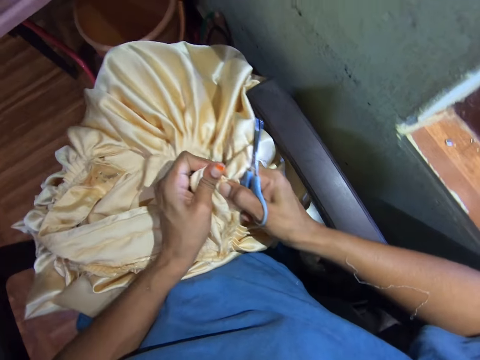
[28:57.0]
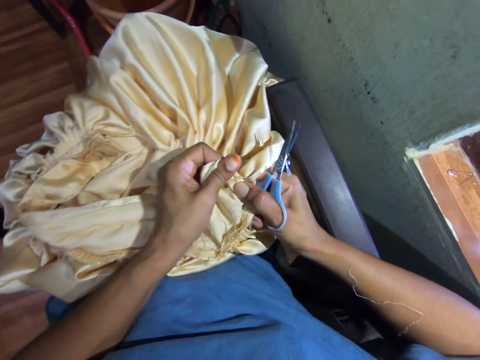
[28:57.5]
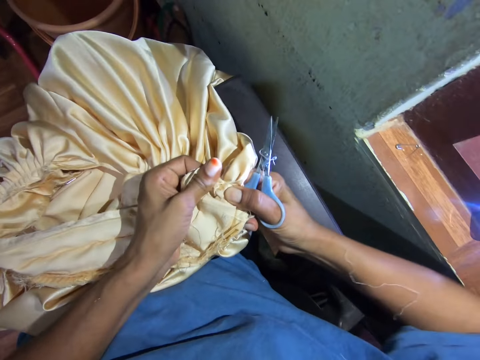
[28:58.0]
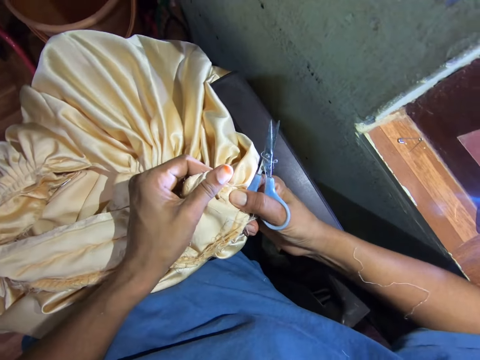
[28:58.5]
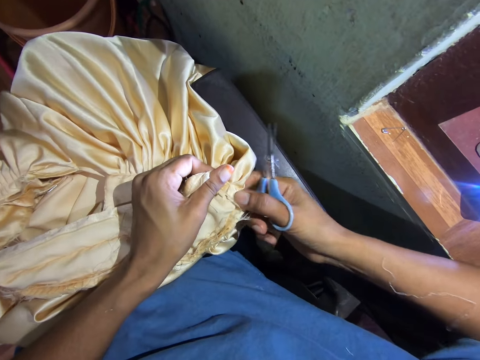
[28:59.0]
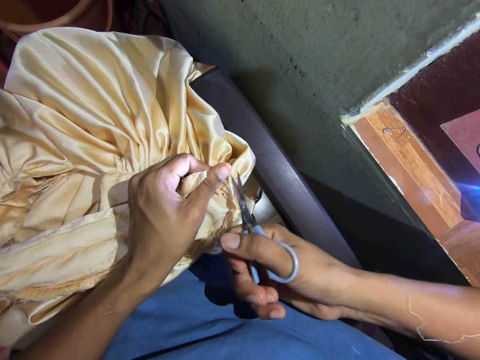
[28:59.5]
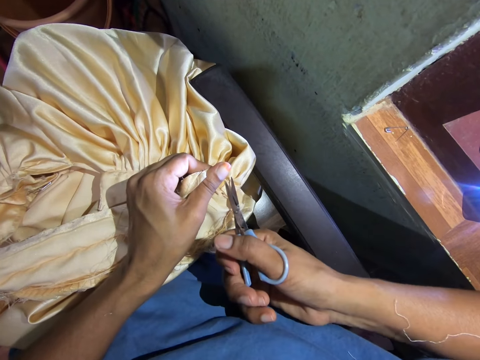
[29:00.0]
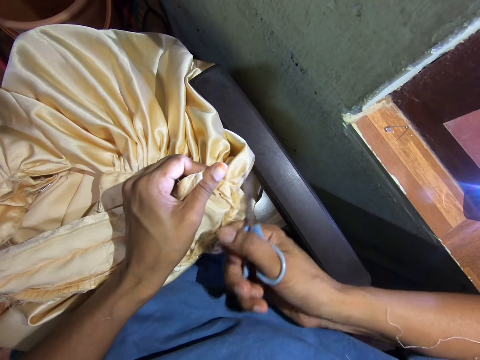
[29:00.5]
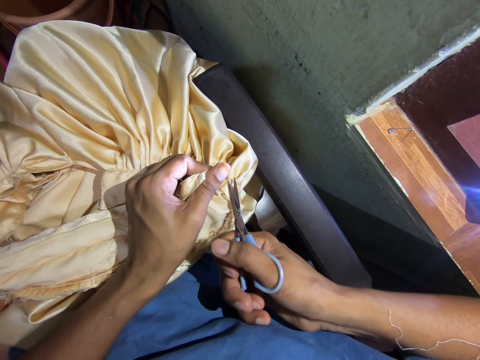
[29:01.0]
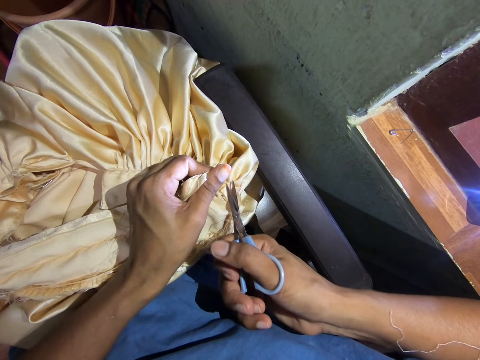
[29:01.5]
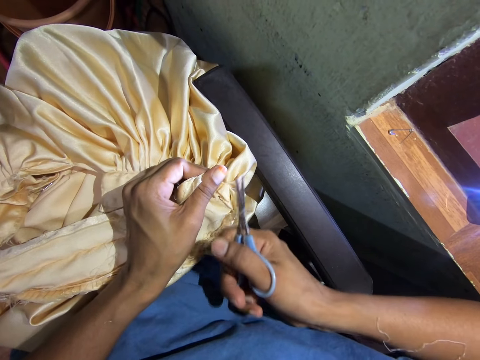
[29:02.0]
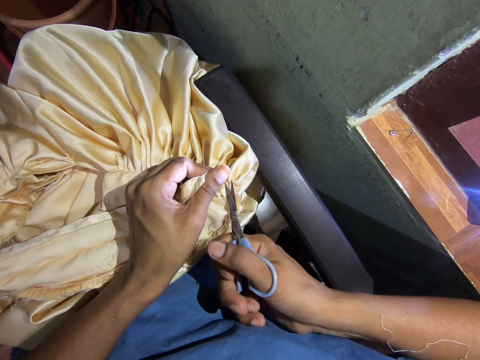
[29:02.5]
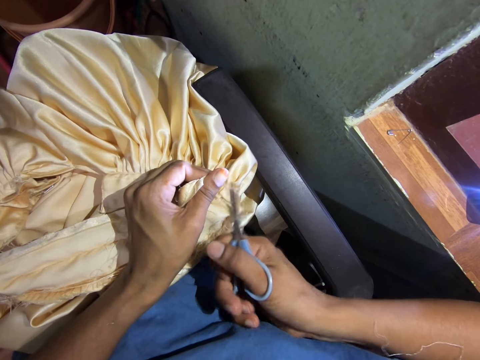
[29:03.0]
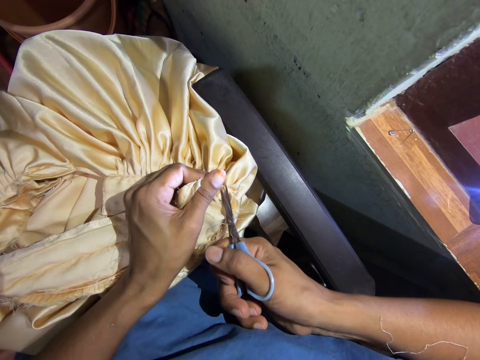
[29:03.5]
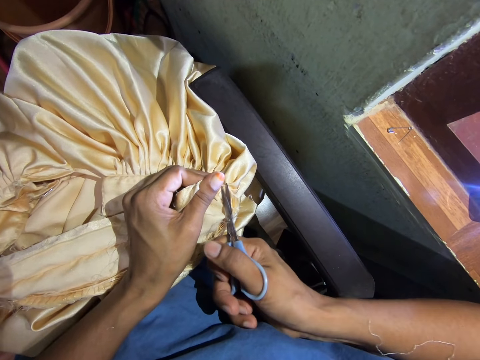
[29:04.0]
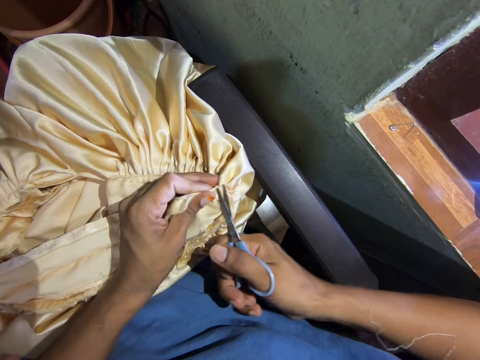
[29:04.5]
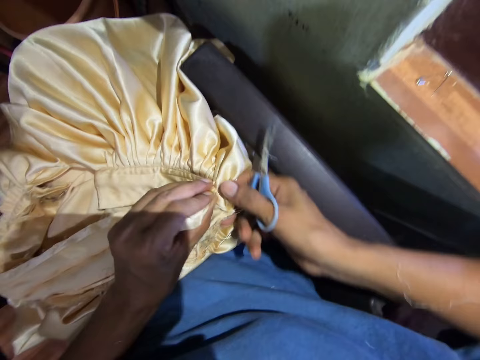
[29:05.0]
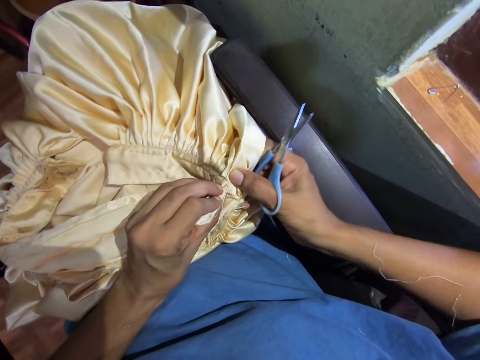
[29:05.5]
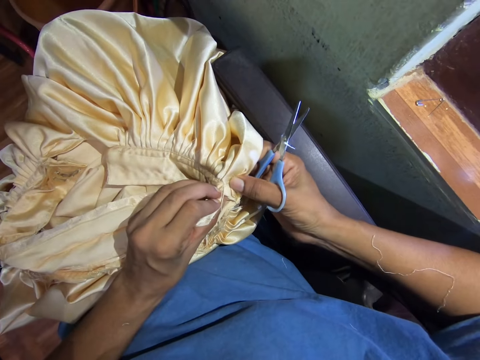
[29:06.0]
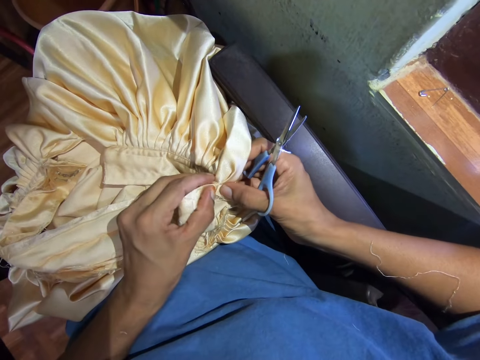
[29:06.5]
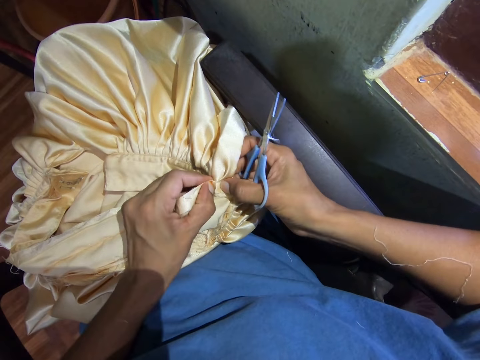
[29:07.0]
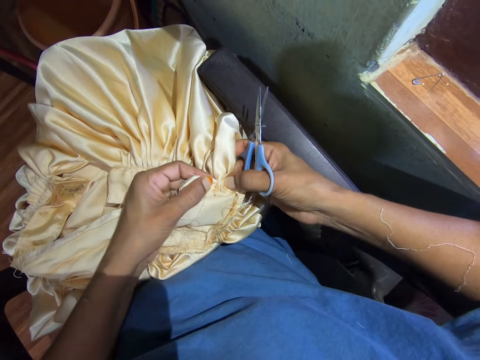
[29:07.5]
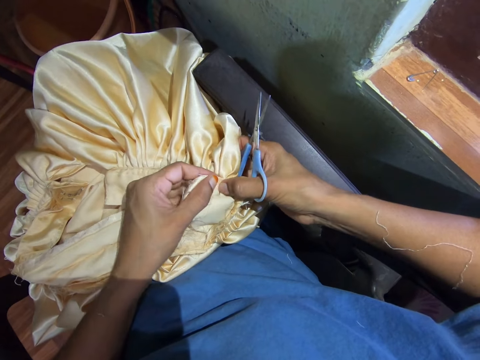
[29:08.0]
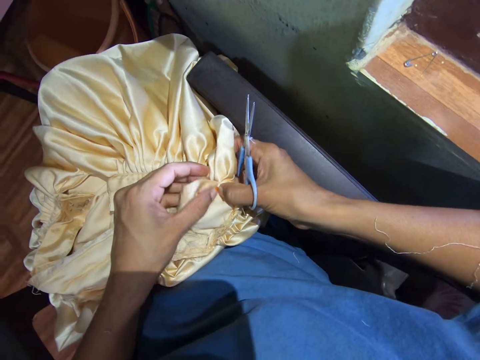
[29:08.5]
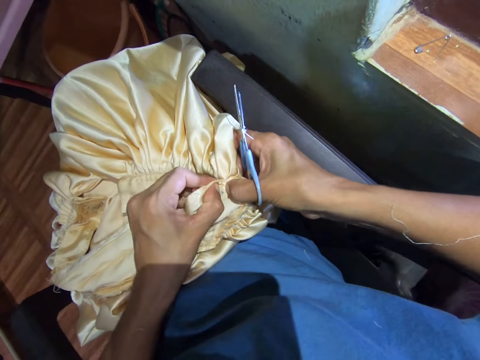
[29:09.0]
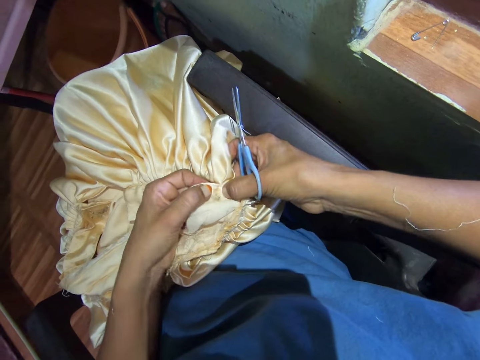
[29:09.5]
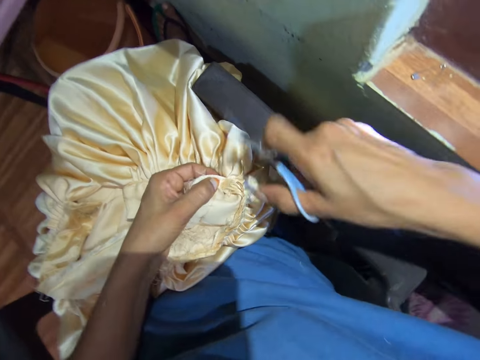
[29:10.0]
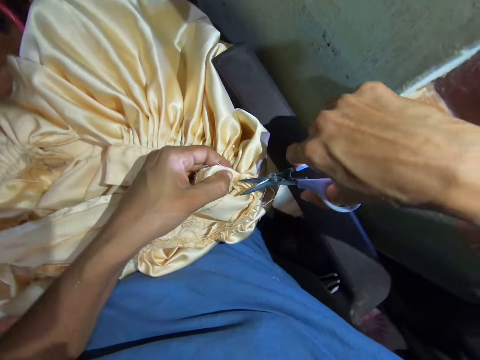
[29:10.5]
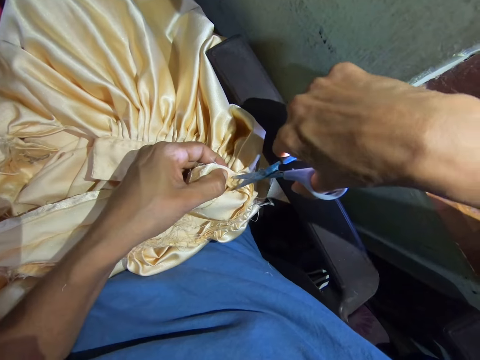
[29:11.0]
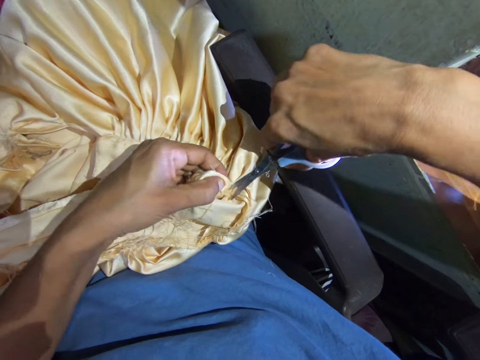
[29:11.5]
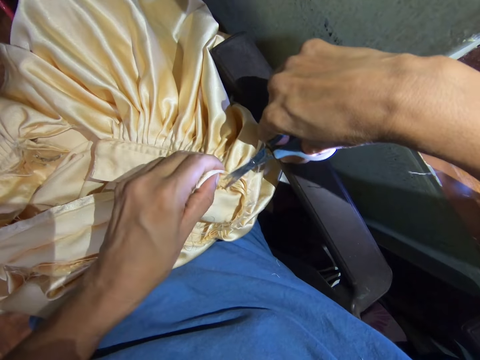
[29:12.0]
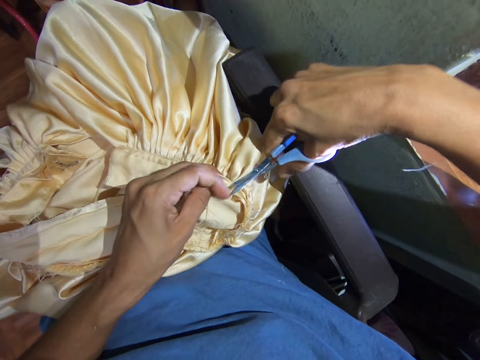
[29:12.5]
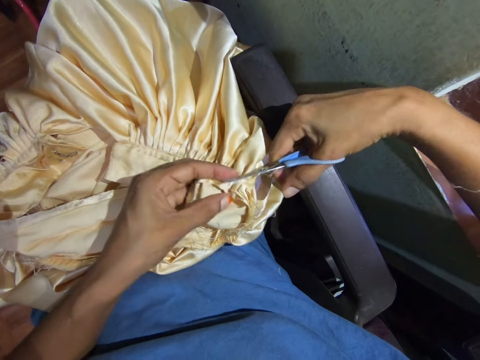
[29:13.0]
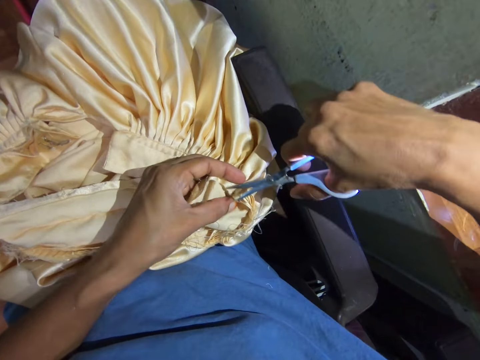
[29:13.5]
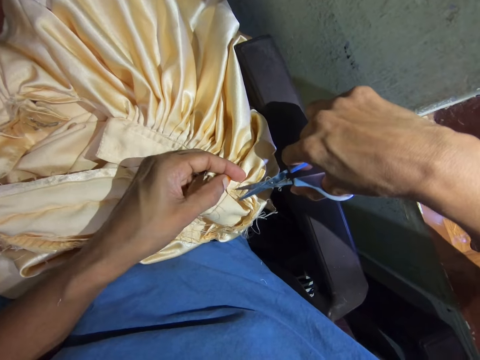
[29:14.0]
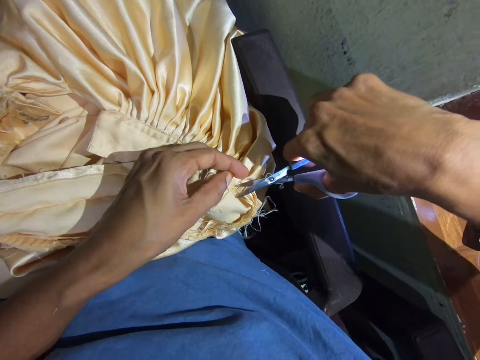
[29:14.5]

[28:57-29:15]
The camera wearer rips the fabric. They cut the cloth with scissors. They cut the cloth with scissors again. They rip the cloth. They cut the cloth with scissors.

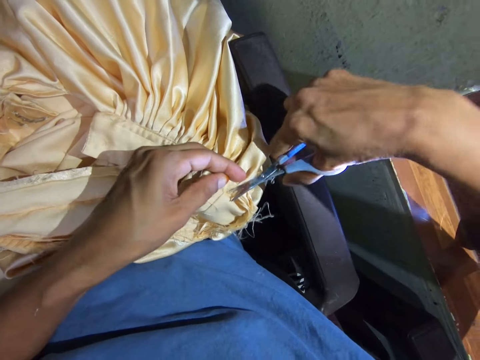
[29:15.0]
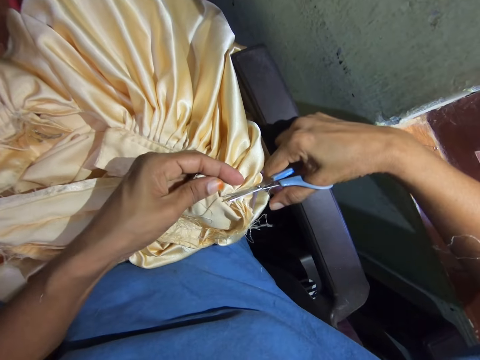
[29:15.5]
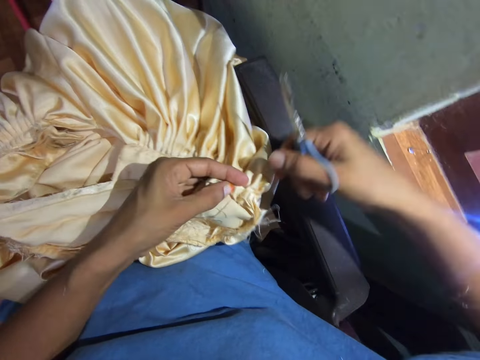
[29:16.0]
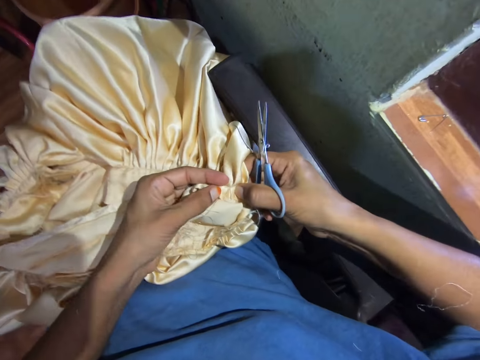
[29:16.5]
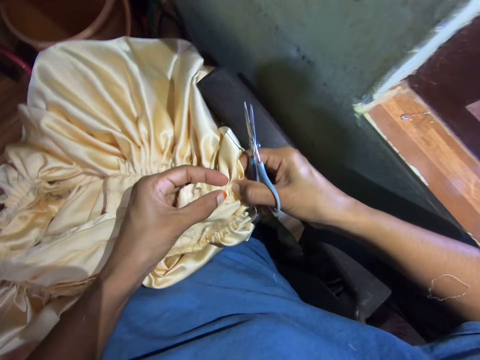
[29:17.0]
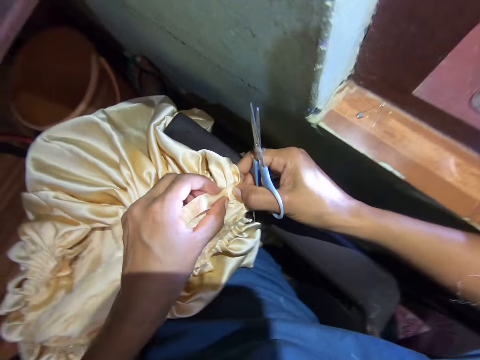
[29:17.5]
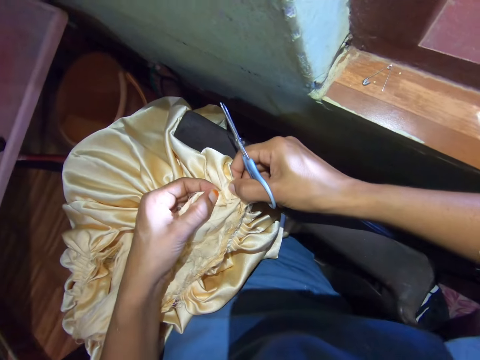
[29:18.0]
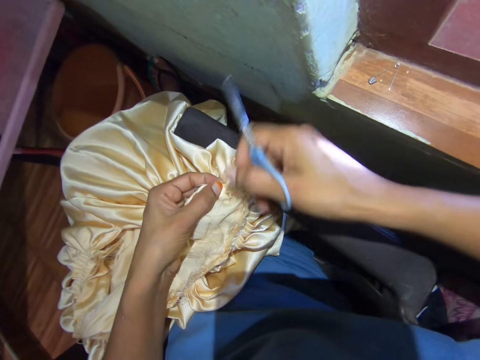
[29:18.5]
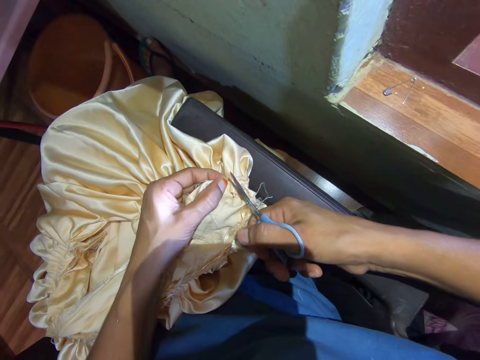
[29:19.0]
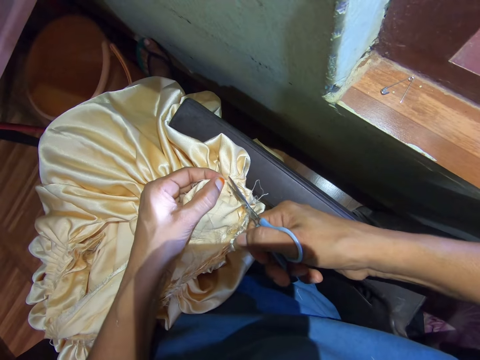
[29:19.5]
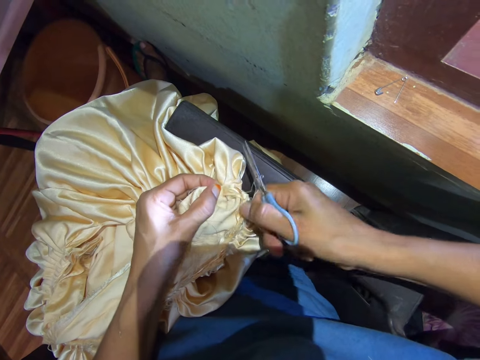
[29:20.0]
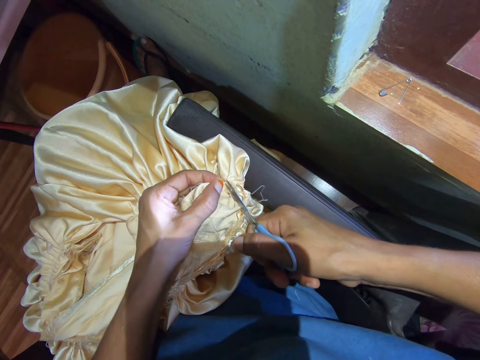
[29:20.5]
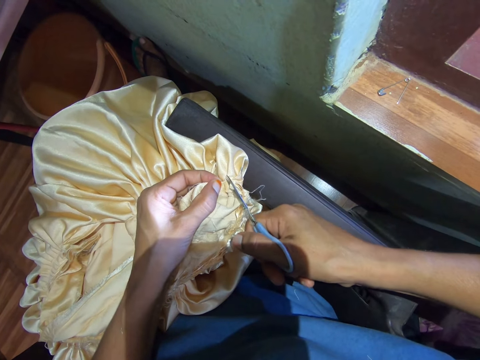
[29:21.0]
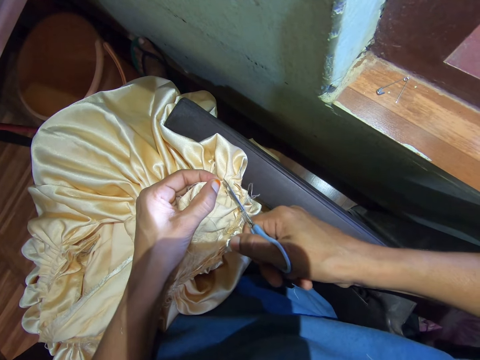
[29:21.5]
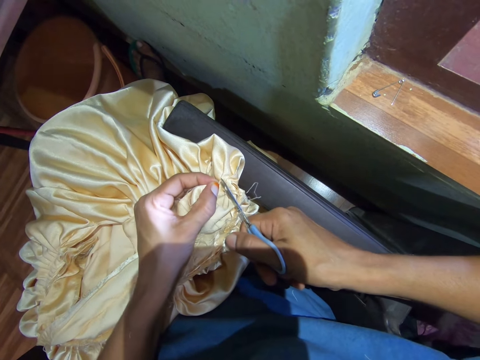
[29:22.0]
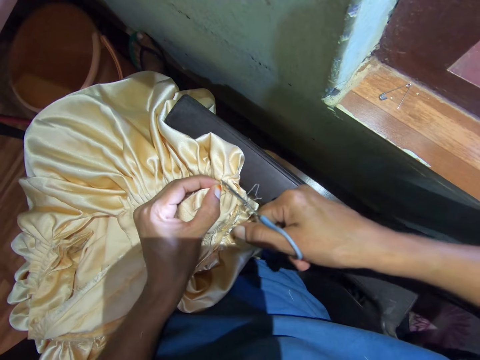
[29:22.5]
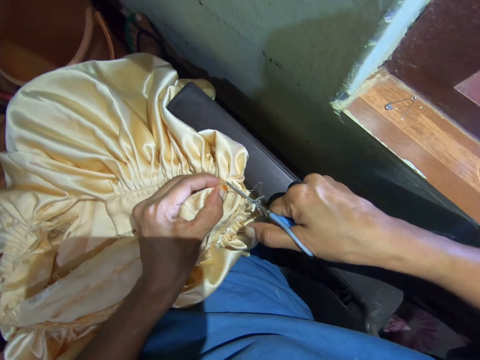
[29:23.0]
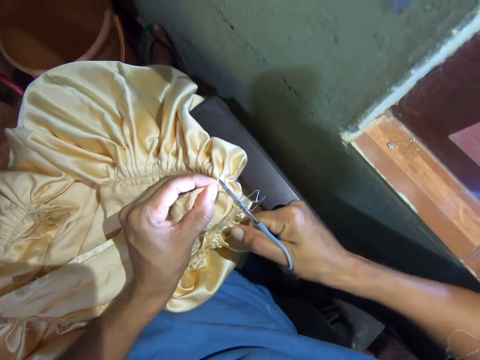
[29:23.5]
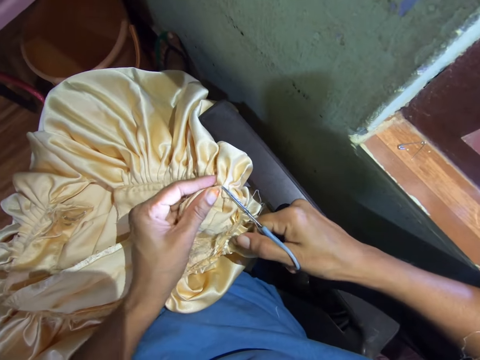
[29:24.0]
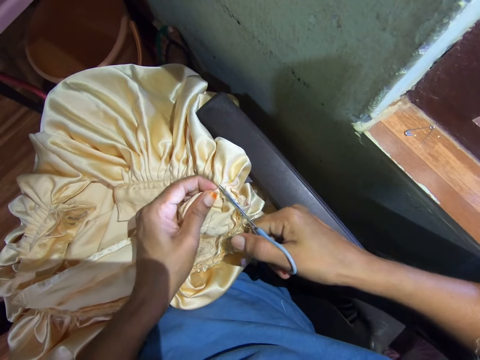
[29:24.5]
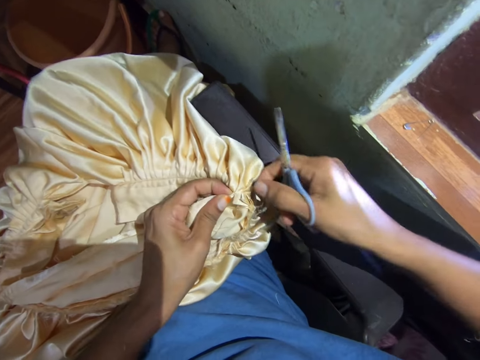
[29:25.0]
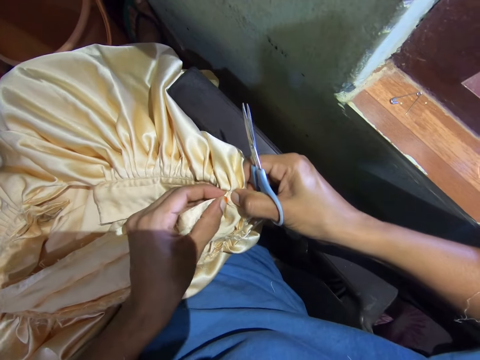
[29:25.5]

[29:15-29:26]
The camera wearer holds the cloth with her hands. She cuts the cloth with scissors.
